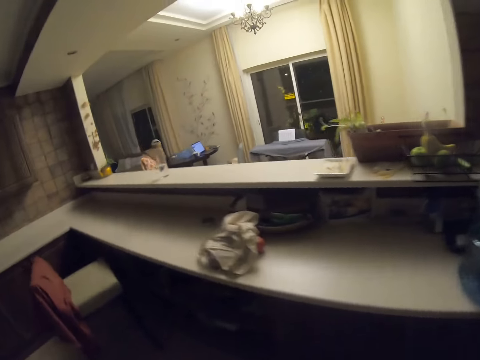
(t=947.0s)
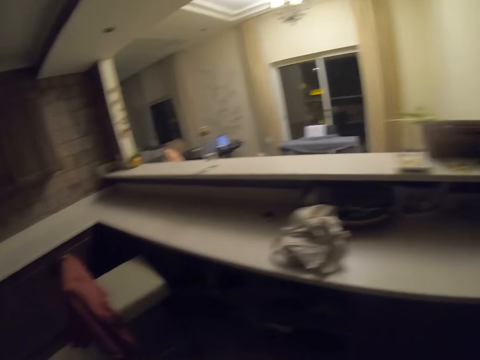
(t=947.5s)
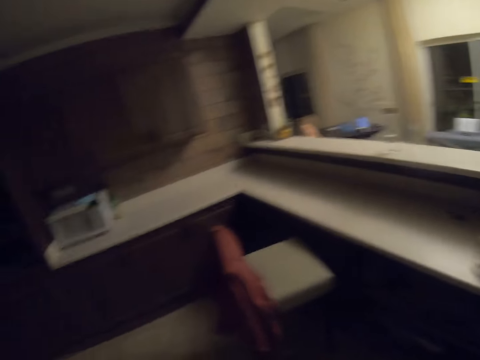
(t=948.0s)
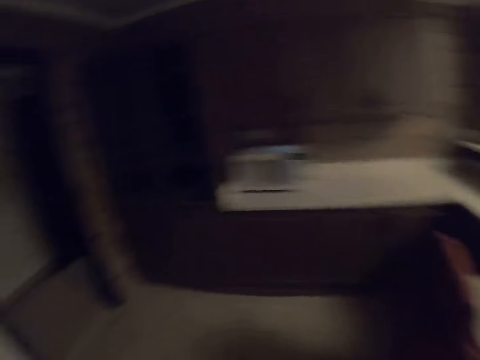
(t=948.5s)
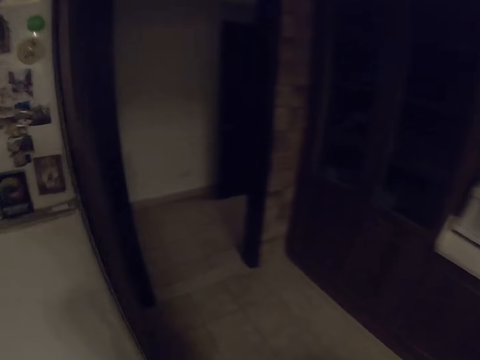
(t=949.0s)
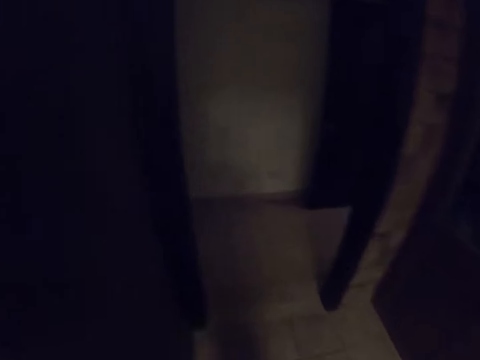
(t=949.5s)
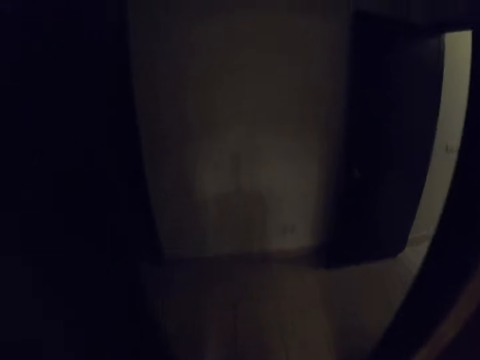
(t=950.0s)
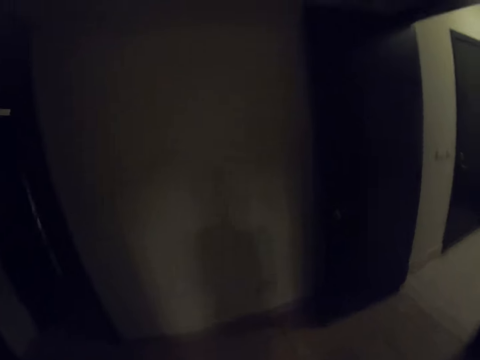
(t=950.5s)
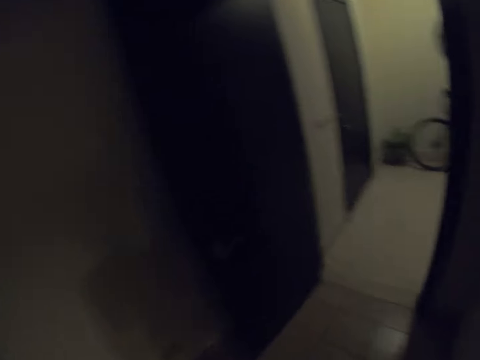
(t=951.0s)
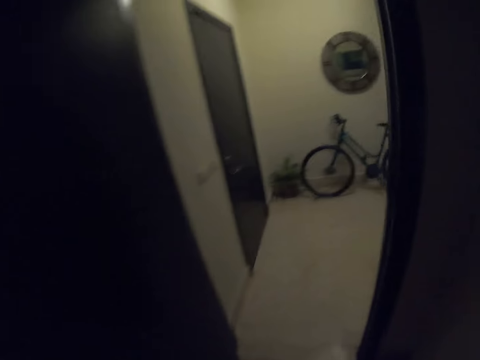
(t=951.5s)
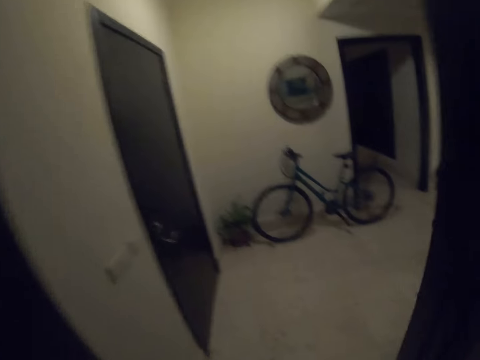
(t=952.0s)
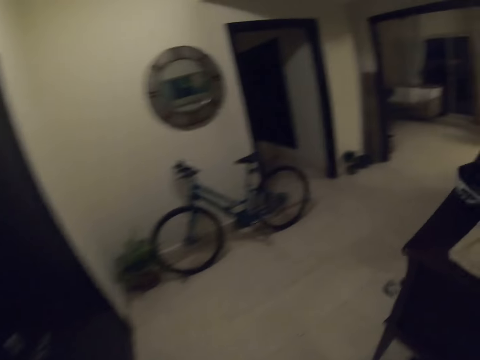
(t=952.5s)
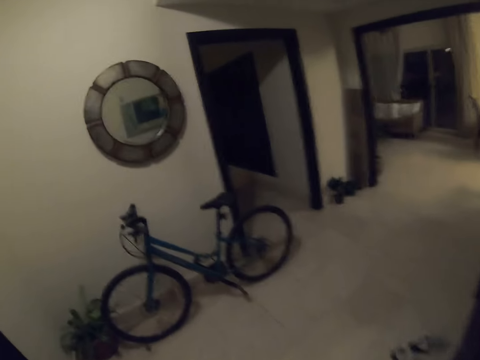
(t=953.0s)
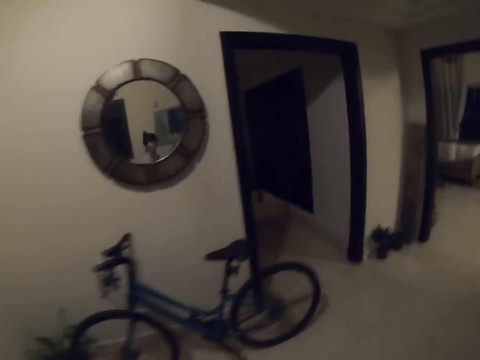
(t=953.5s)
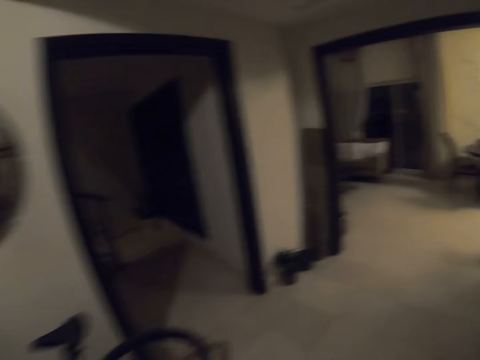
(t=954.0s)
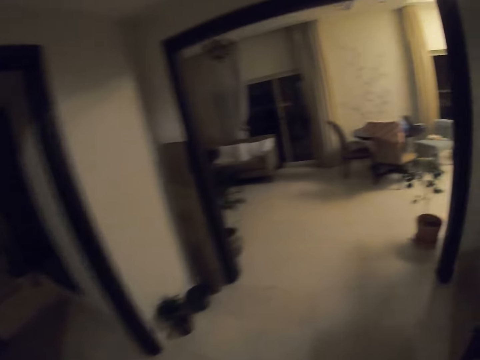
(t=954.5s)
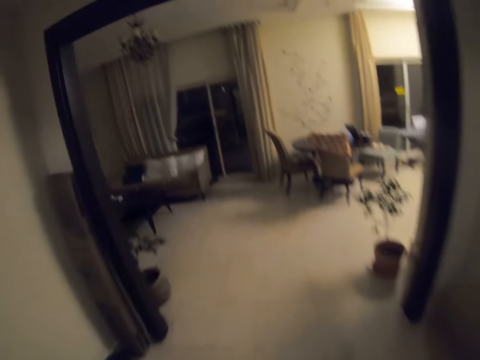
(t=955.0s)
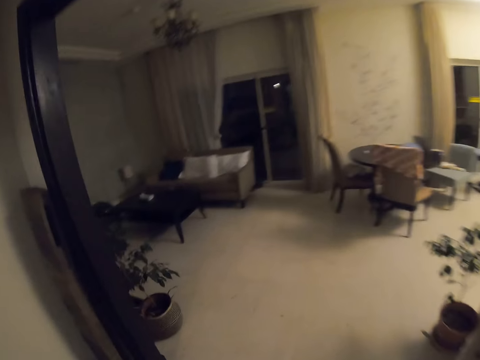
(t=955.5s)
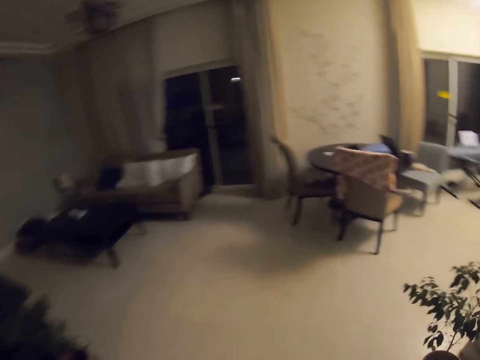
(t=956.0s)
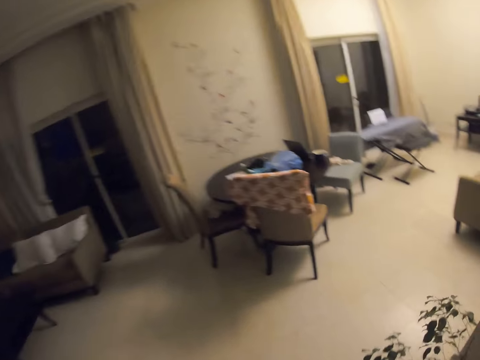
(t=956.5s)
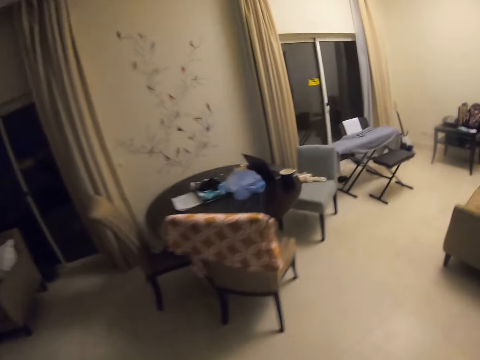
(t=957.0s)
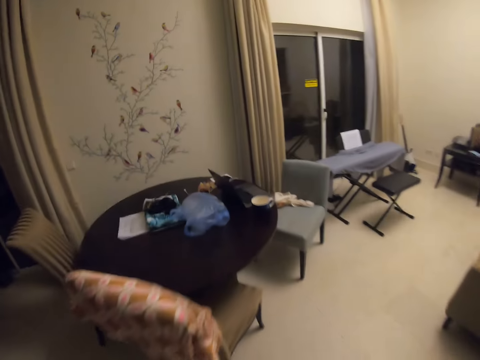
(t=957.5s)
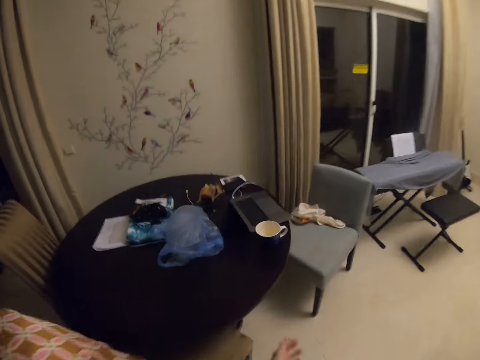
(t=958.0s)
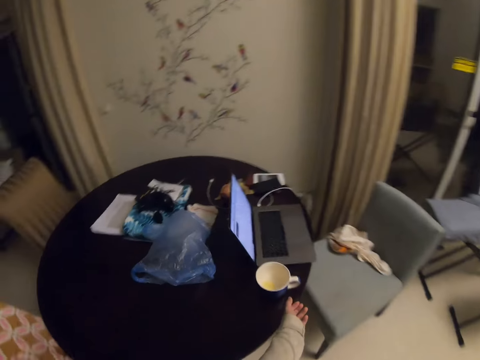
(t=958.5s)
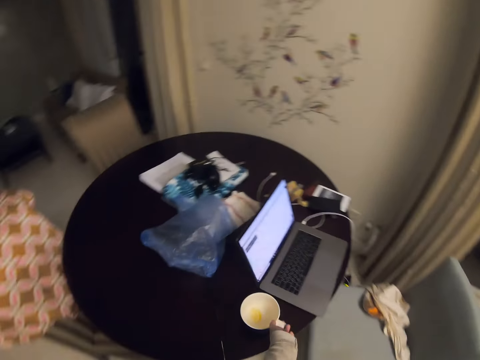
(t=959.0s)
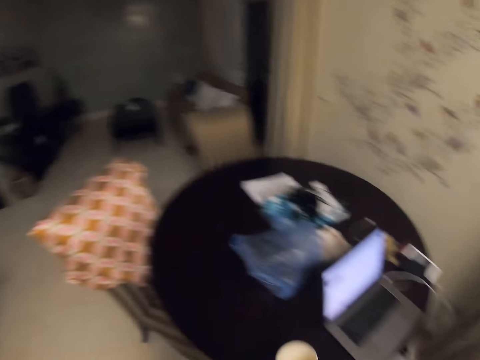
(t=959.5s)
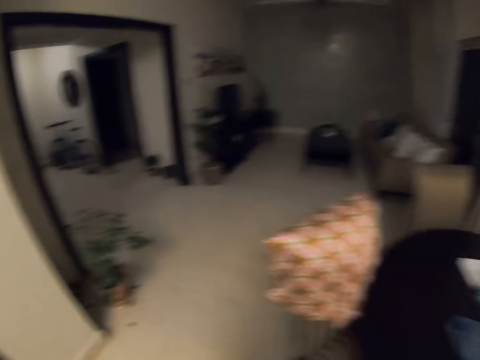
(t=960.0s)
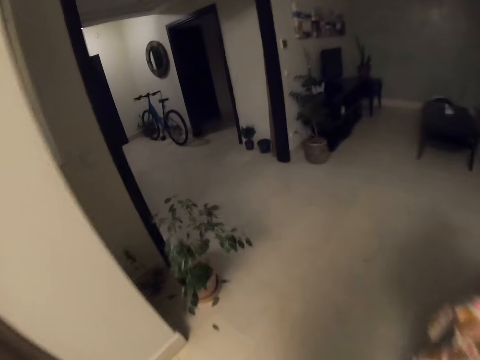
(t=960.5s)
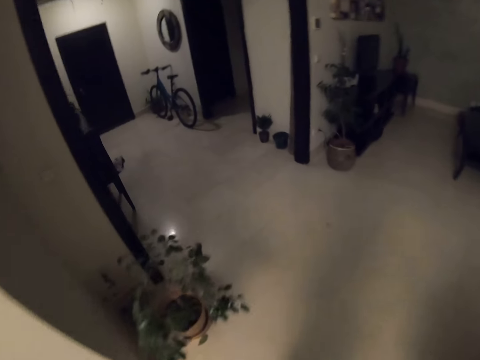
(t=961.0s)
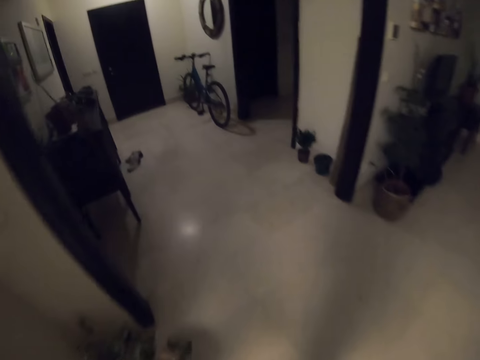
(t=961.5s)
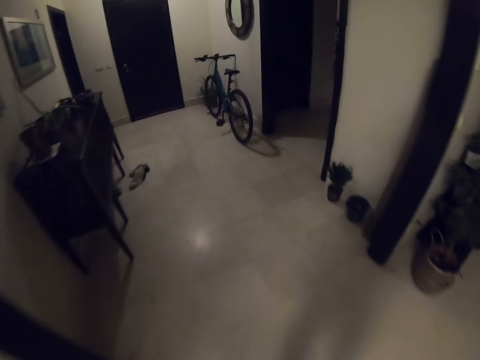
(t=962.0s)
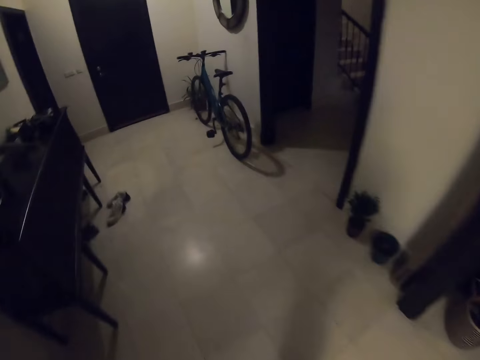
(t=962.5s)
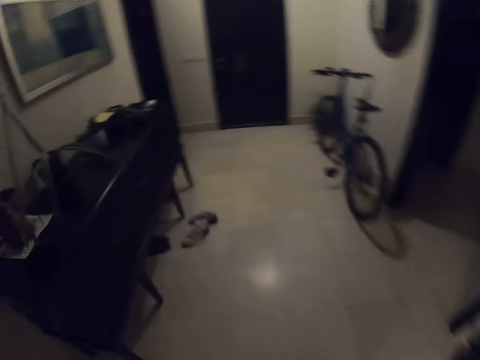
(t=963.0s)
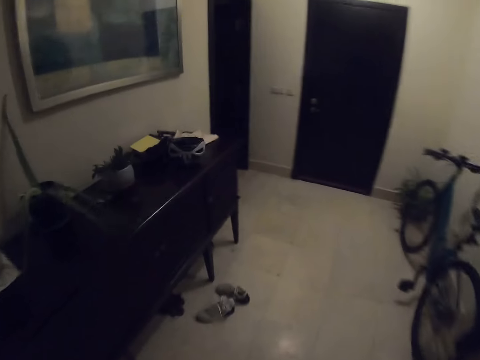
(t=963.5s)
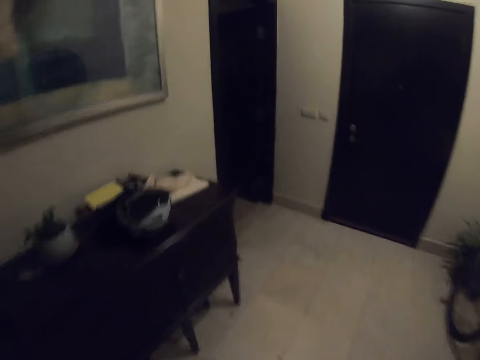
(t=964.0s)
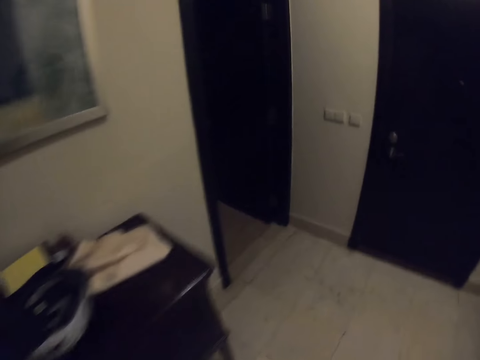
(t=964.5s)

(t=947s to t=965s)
The camera wearer picks up the mug from the table. They walk around the house.

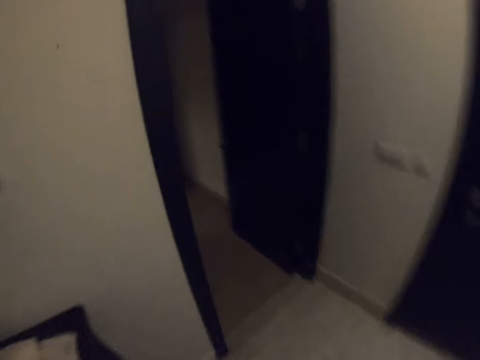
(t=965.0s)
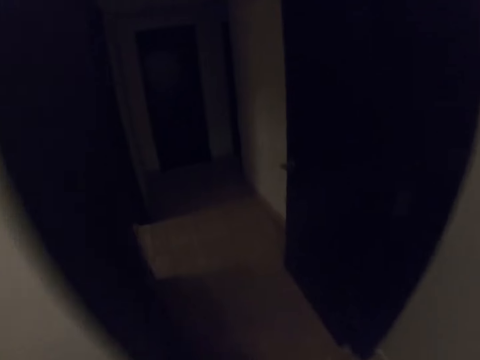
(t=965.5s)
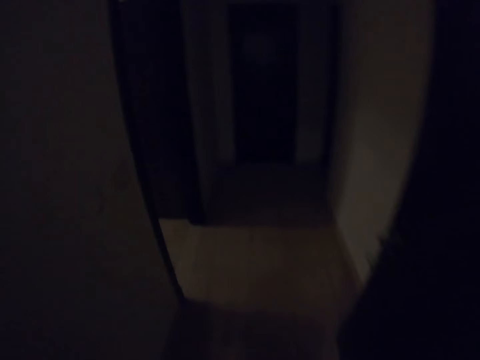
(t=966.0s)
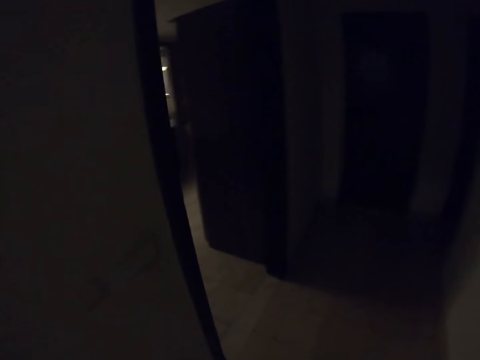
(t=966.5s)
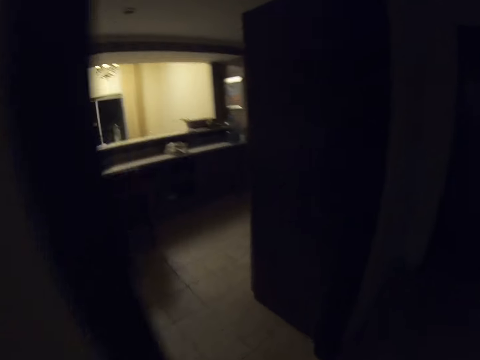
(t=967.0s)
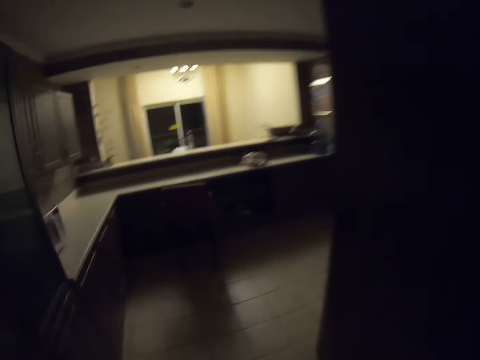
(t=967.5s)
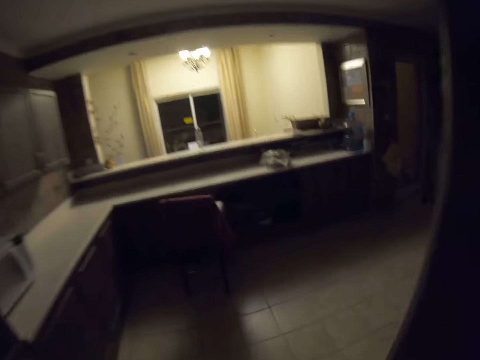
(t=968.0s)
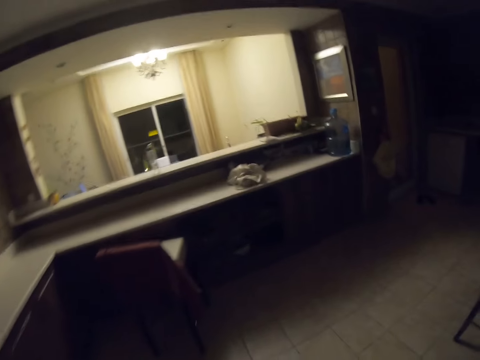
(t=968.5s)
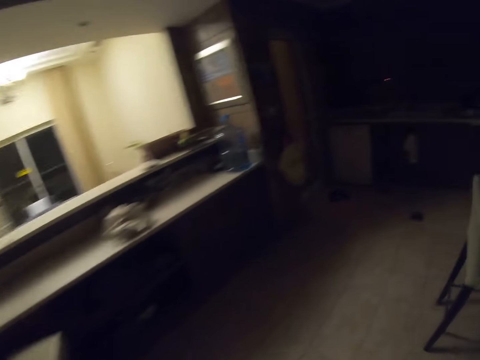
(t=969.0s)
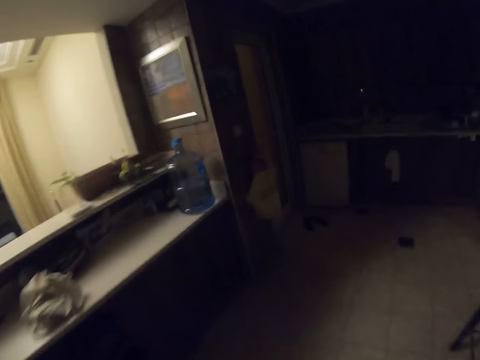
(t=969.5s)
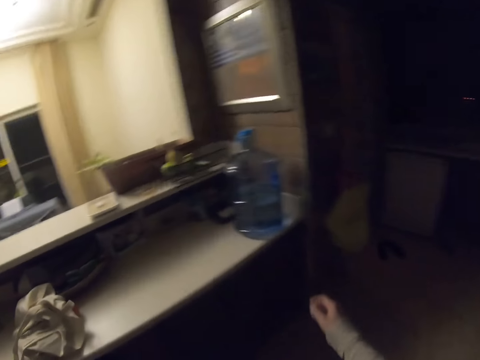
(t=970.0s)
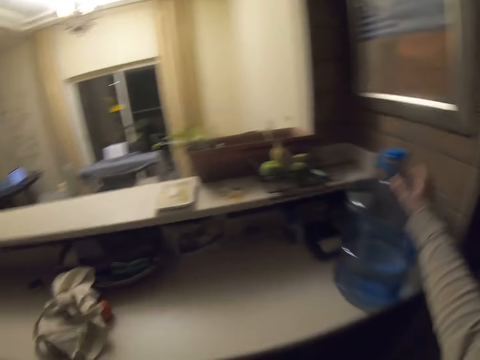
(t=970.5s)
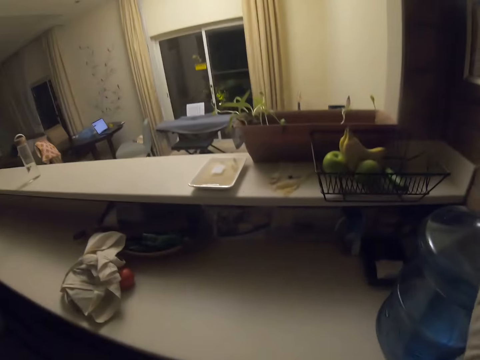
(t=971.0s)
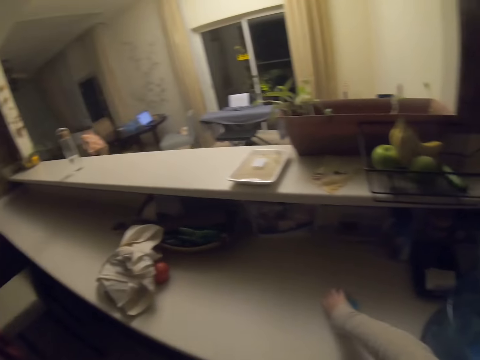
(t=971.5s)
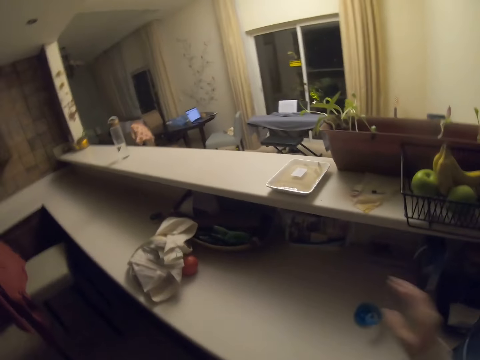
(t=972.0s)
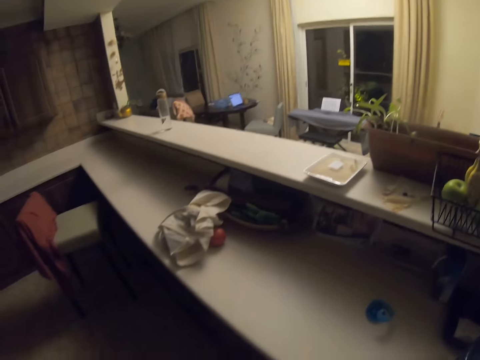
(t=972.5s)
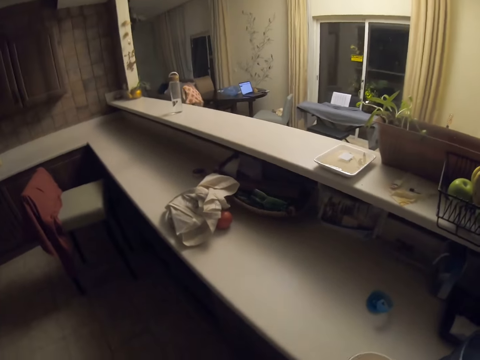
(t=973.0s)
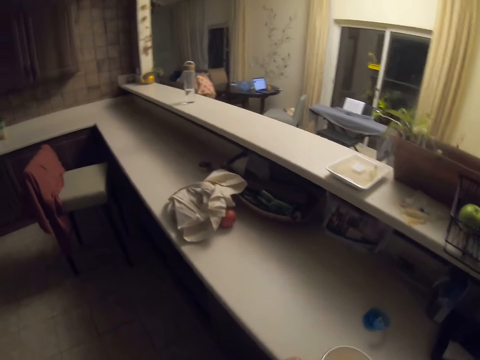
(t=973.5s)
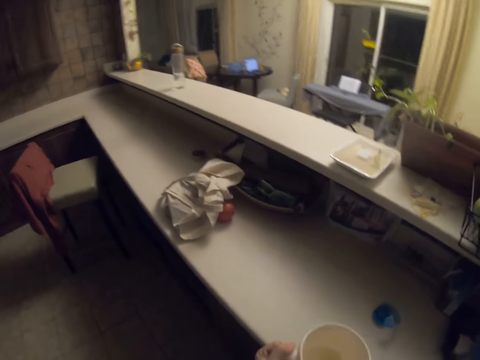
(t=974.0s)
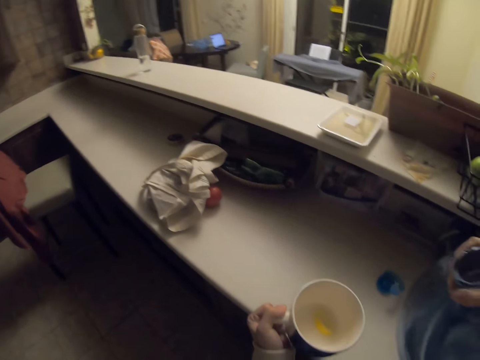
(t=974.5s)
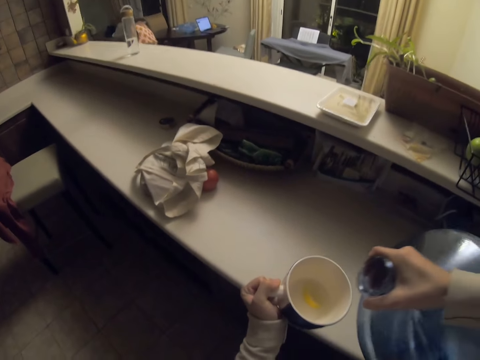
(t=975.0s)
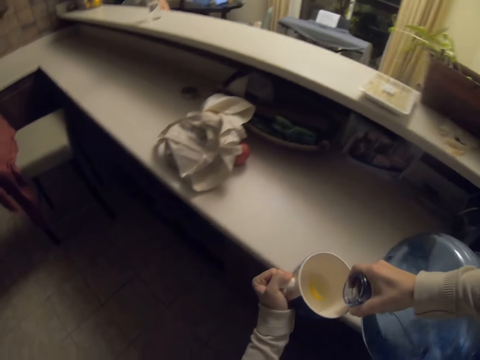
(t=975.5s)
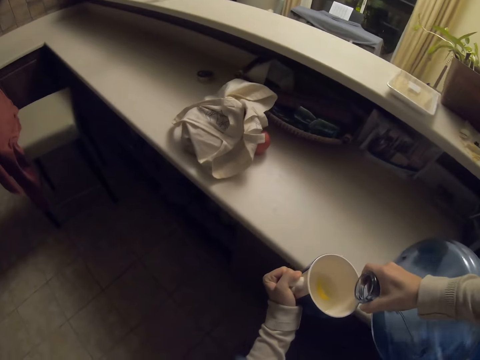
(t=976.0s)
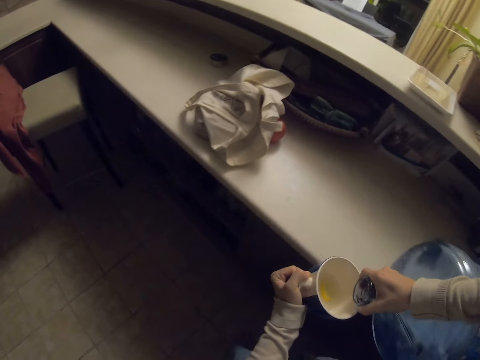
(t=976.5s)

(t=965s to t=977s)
The camera wearer opens the water jug lid. They place the lid on the kitchen counter and move their hand. They hold the water jug and pour the water in the mug.
